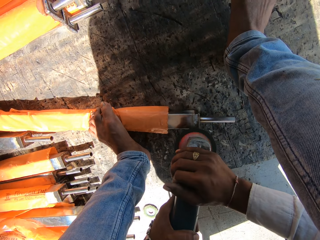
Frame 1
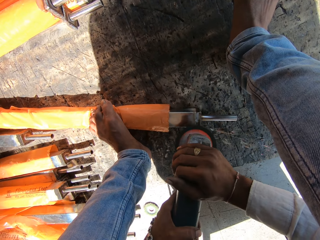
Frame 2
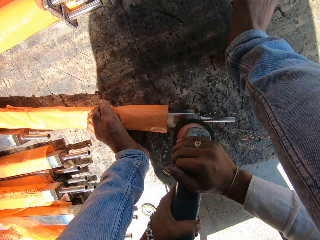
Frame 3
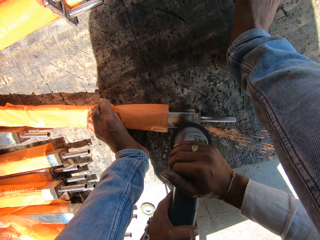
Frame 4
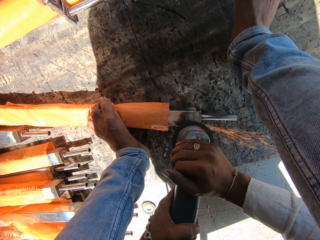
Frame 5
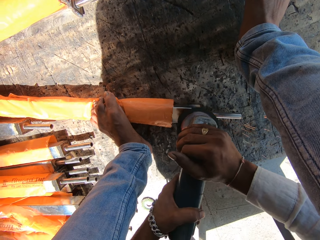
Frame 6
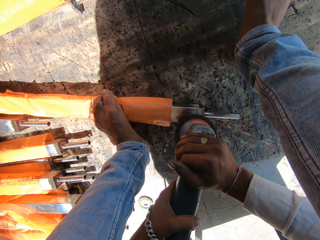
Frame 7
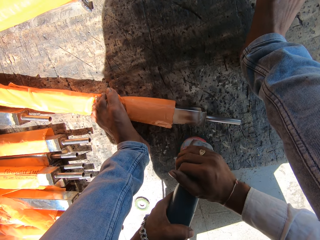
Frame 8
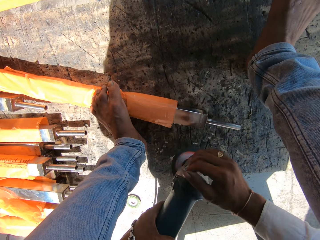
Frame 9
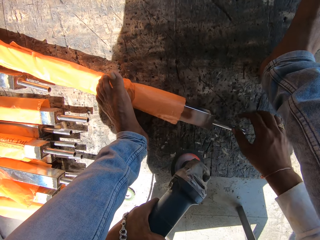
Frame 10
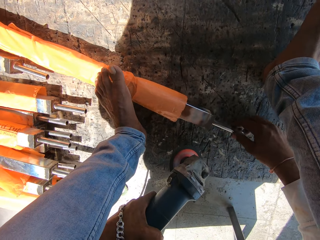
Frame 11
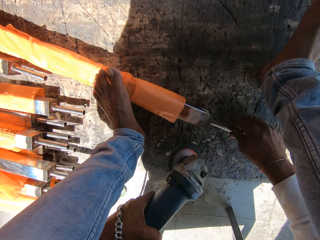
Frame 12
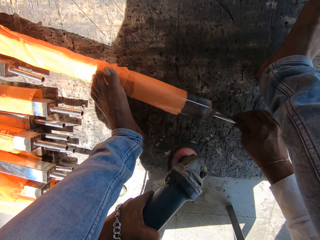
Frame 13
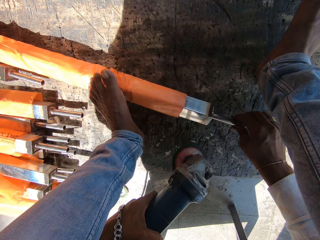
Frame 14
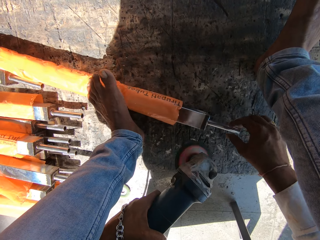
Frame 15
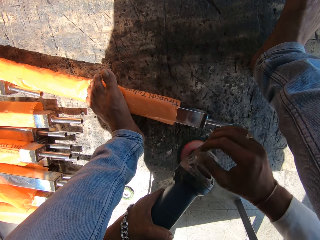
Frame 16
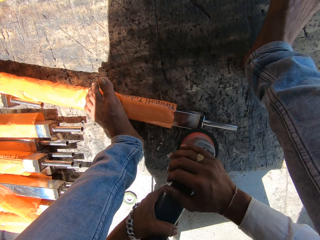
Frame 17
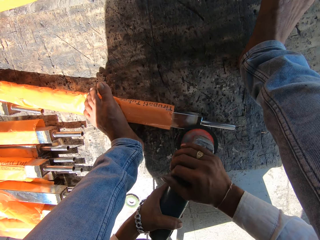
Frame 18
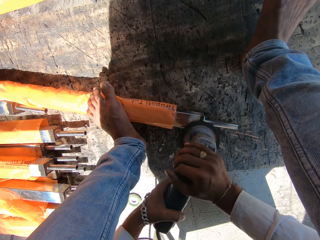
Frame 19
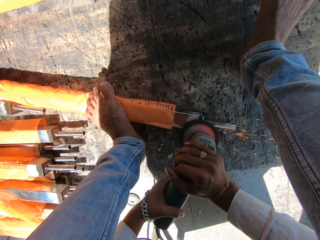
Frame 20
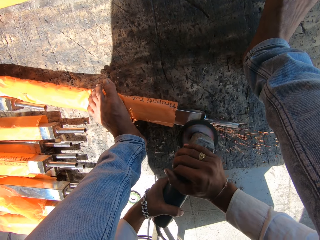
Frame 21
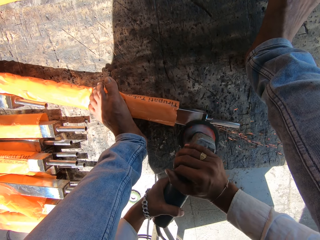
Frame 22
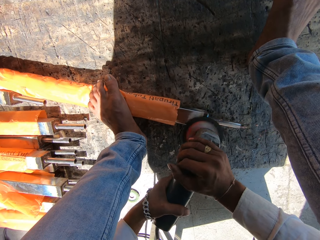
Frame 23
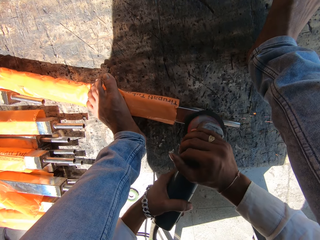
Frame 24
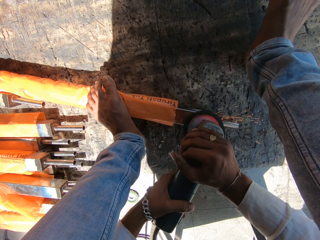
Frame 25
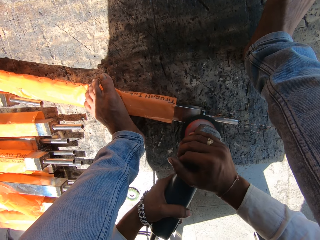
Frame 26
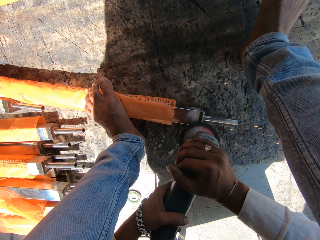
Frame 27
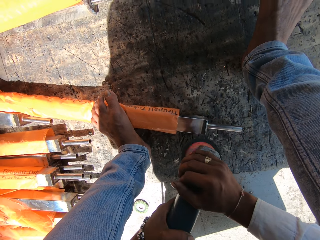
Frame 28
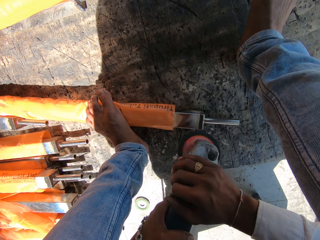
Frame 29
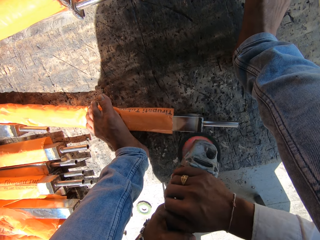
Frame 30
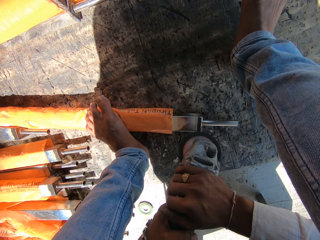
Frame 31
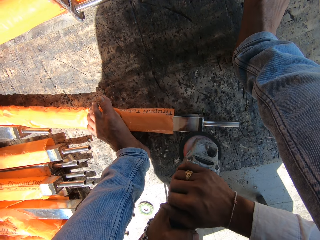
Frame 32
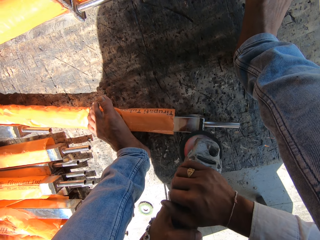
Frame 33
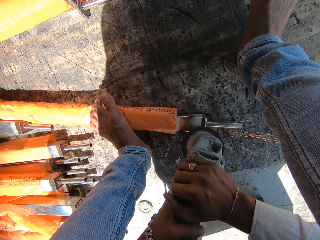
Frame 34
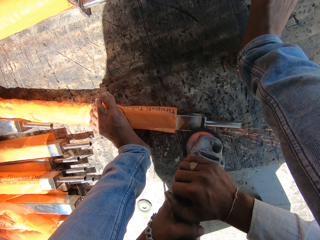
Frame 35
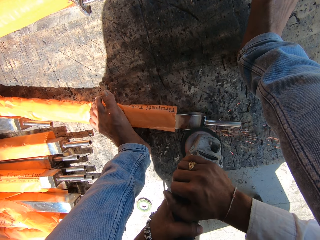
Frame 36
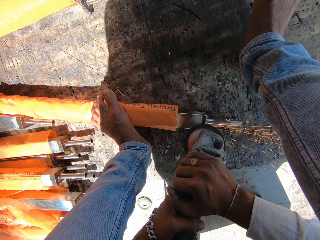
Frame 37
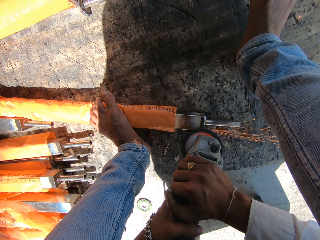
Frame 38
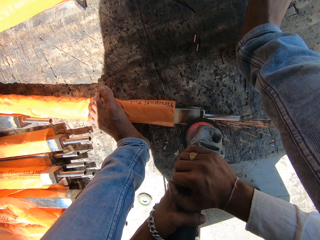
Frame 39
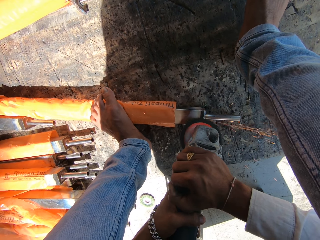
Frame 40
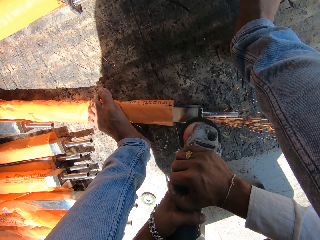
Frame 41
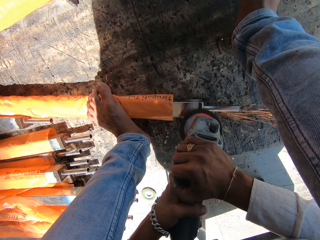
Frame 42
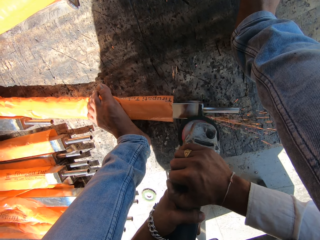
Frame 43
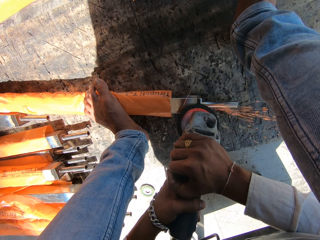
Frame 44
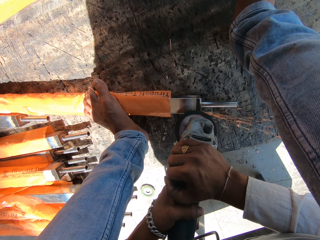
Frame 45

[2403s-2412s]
The camera wearer holds the angle grinder with both hands. He sands the metal baluster on the floor with the angle grinder in both hands. He holds the angle grinder with his left hand. He turns the metal baluster on the floor with his right hand. He holds the angle grinder with both hands. He sands the metal baluster on the floor with the angle grinder in both hands. He welds the metal.

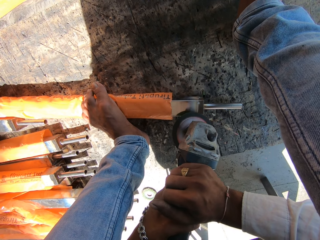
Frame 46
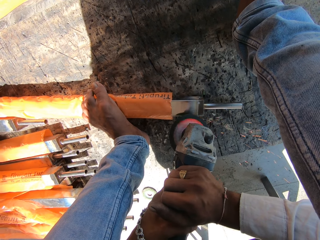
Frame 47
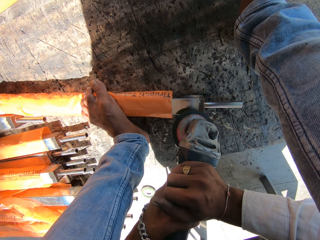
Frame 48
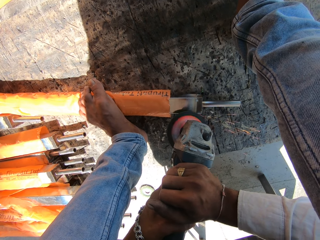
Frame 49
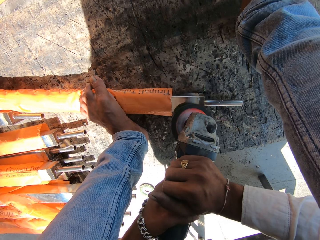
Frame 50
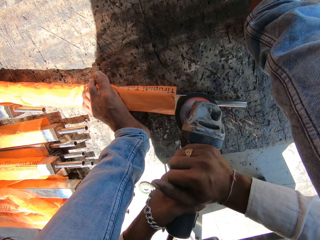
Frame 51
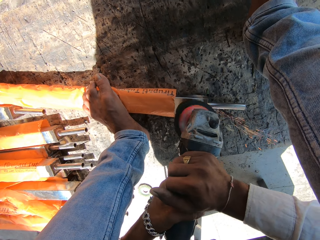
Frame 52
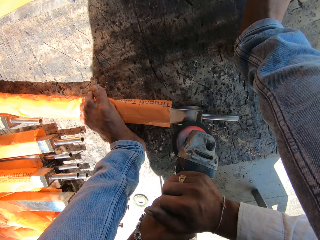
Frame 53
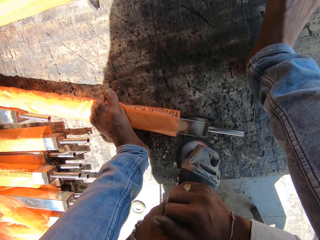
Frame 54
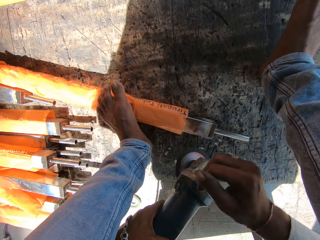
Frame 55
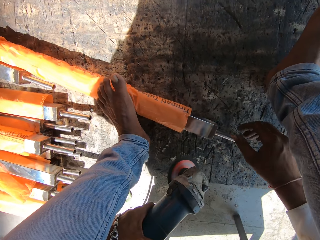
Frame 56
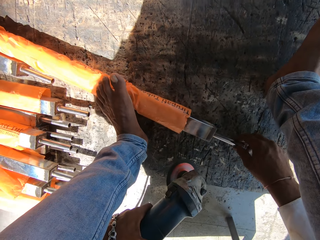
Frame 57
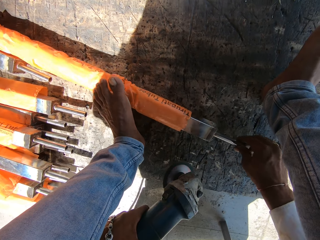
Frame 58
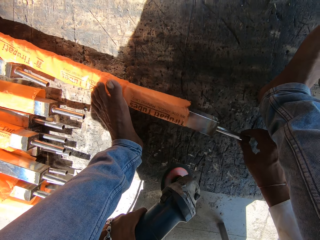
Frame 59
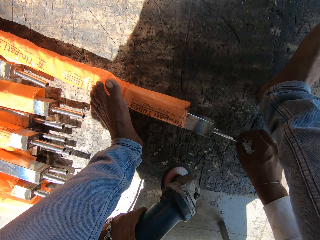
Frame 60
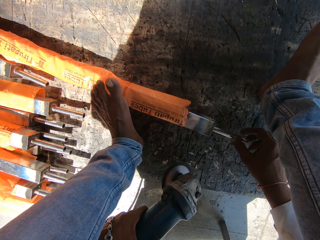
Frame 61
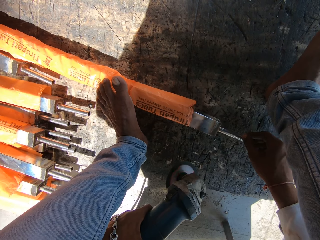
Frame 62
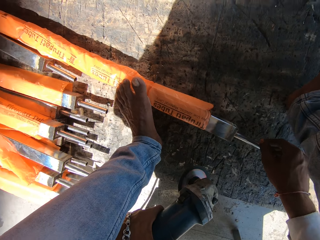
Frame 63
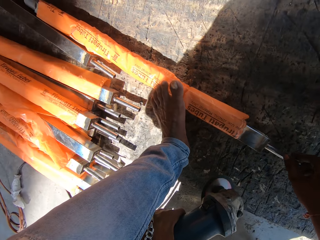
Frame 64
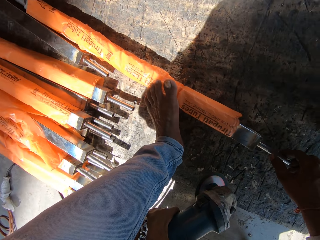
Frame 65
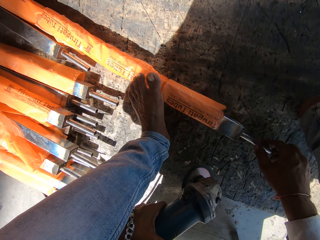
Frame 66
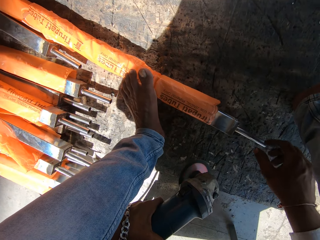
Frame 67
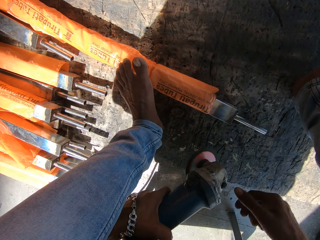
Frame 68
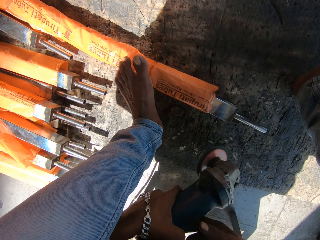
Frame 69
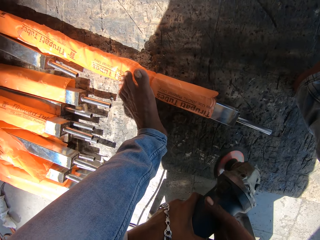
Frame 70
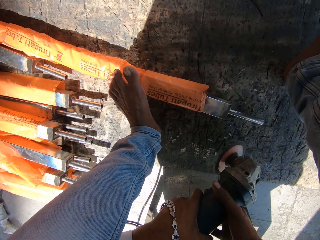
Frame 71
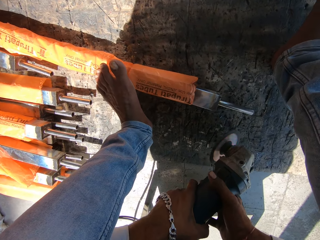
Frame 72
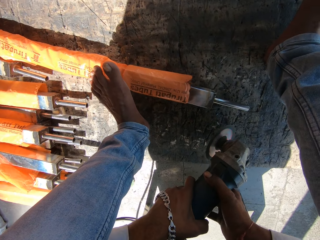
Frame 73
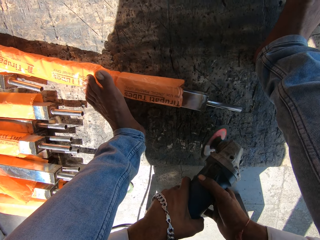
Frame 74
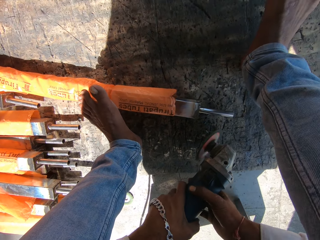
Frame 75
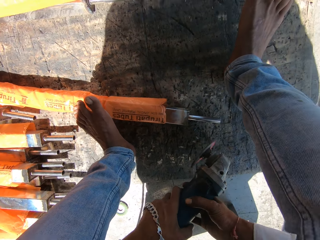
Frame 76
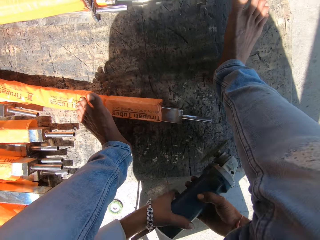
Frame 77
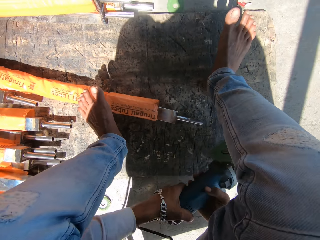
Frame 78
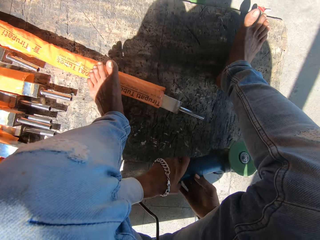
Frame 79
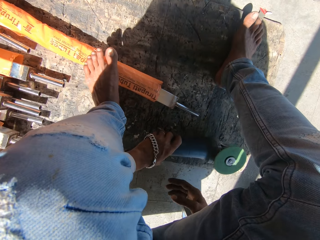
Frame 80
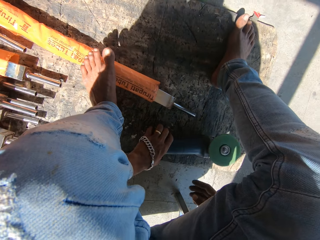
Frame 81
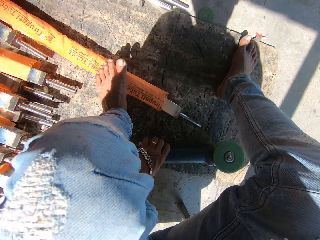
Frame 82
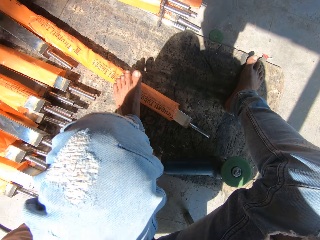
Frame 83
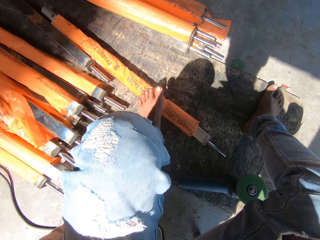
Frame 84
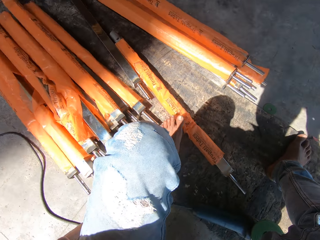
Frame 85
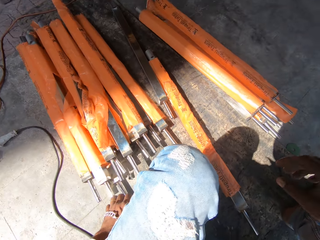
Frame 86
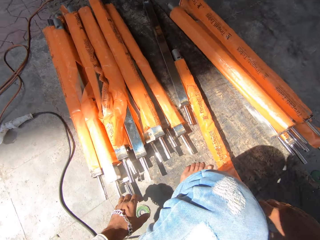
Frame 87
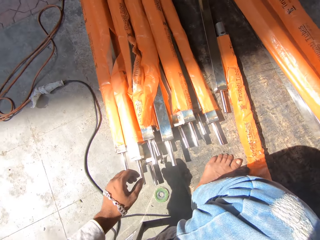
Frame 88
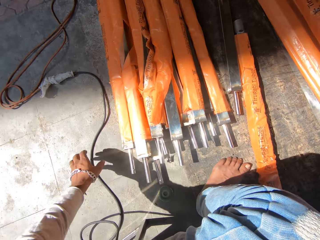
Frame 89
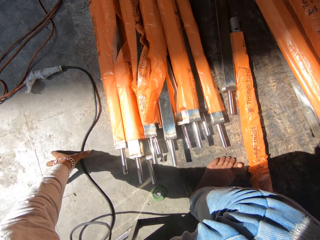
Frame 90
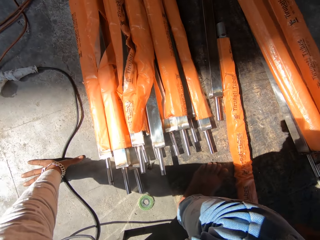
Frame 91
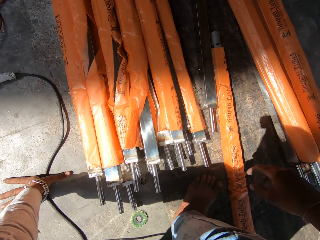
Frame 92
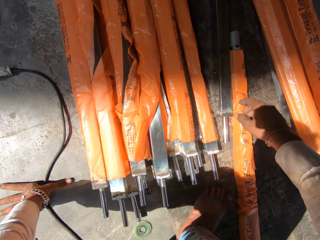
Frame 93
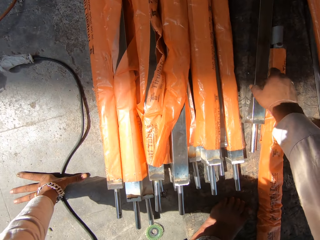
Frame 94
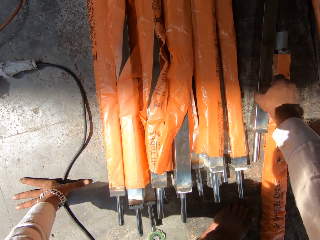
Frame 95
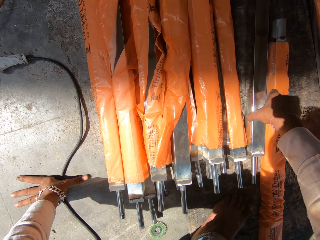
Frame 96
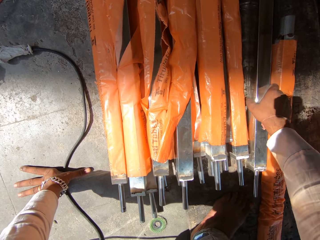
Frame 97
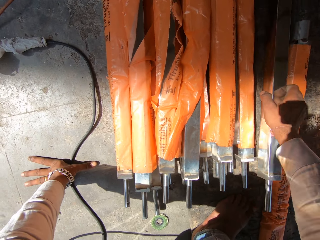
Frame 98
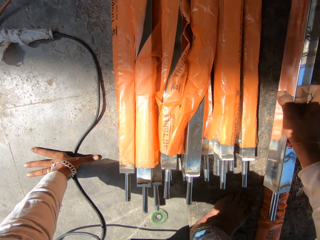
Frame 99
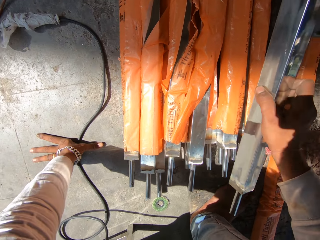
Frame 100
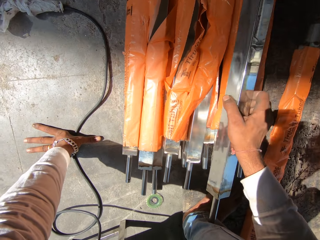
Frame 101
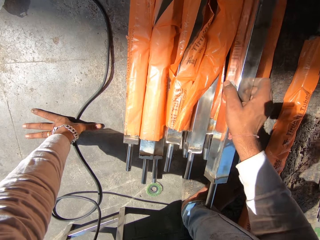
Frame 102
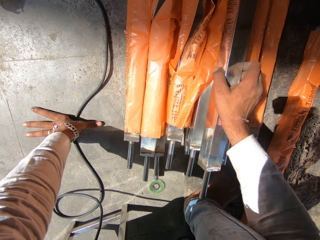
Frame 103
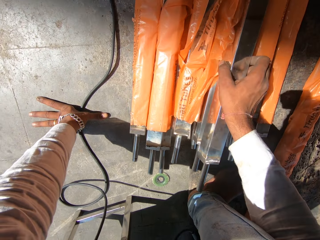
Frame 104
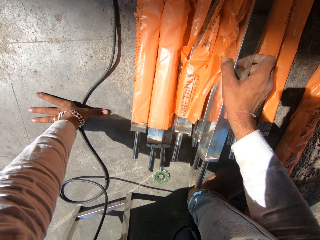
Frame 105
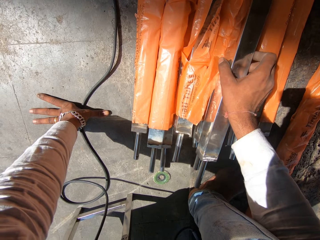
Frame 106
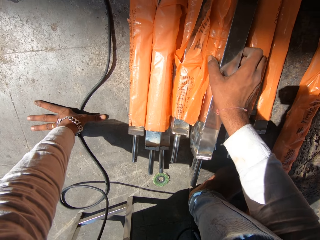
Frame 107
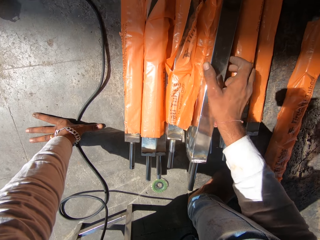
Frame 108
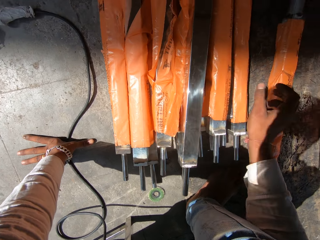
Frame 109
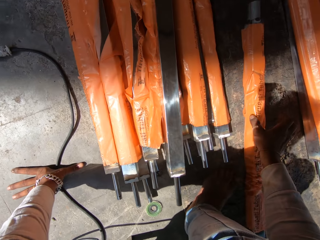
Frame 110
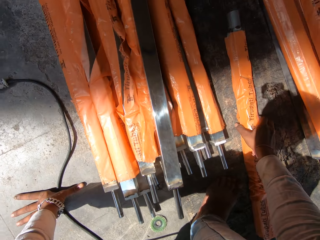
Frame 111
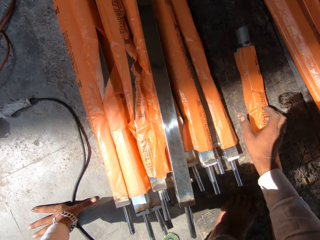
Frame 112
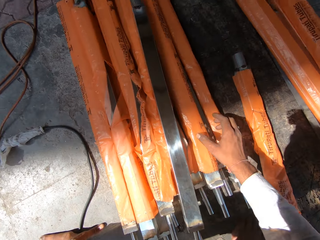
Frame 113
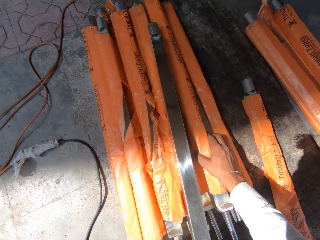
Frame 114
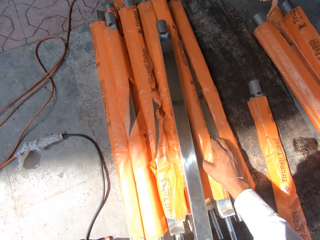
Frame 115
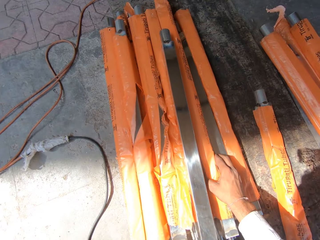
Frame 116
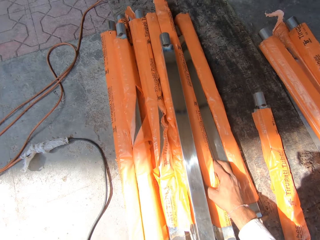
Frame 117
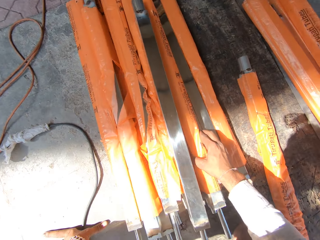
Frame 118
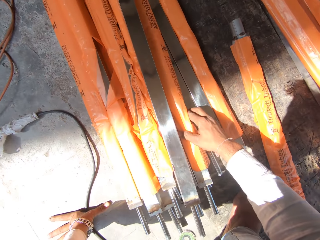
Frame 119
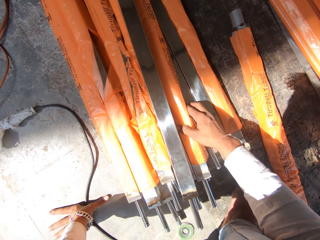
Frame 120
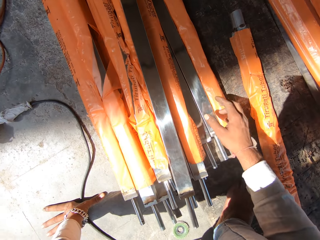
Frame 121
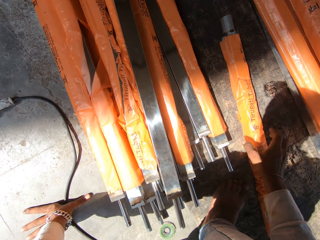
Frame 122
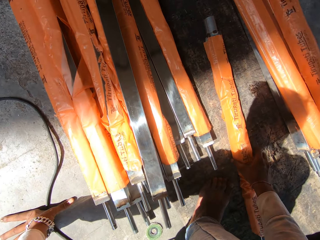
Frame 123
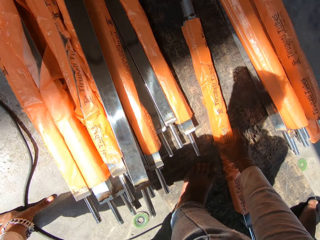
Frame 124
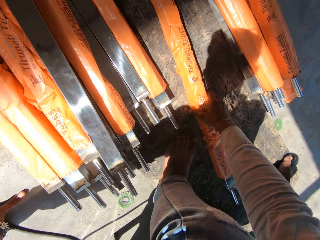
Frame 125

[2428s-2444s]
The camera wearer holds the angle grinder with his left hand. He turns the metal baluster on the floor with his right hand. He holds the angle grinder with both hands. He holds the angle grinder with his left hand. He places the angle grinder on the floor with his left hand. He picks up a metal baluster from the floor with his right hand. He puts the metals aside. He places the metal baluster on a metal baluster on the floor with his right hand. He moves a metal baluster on the floor with his right hand.
